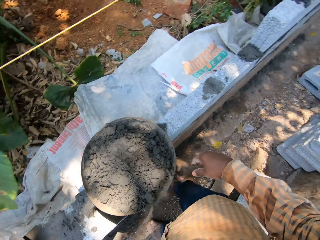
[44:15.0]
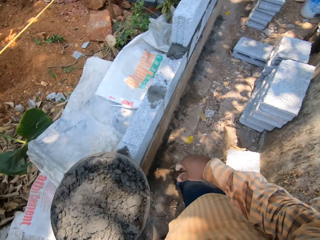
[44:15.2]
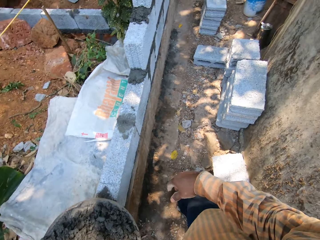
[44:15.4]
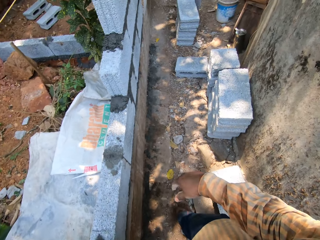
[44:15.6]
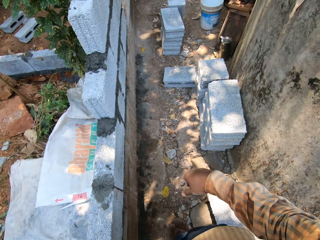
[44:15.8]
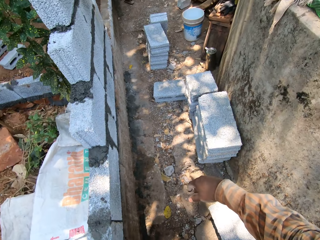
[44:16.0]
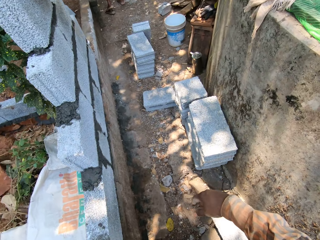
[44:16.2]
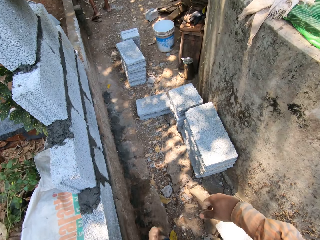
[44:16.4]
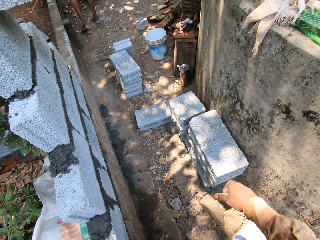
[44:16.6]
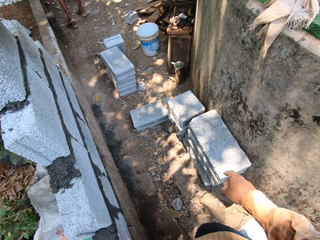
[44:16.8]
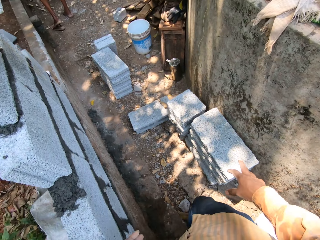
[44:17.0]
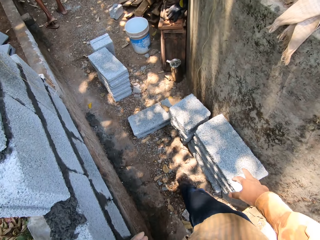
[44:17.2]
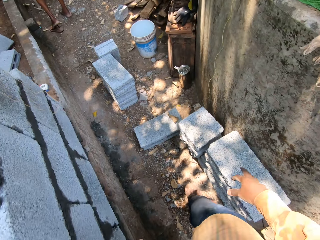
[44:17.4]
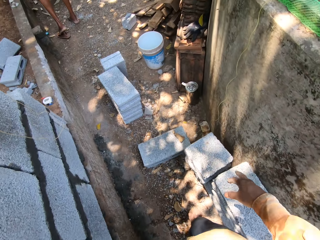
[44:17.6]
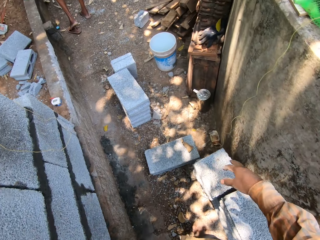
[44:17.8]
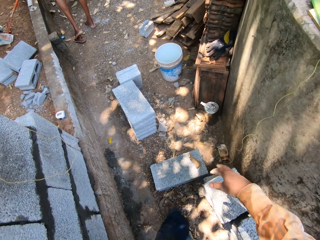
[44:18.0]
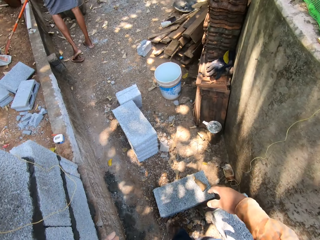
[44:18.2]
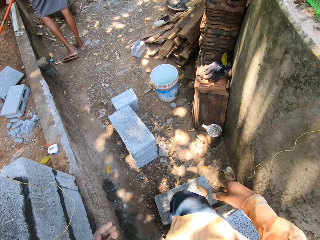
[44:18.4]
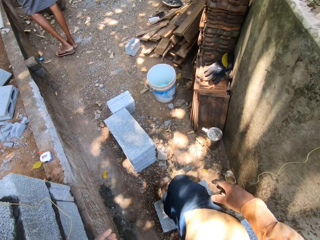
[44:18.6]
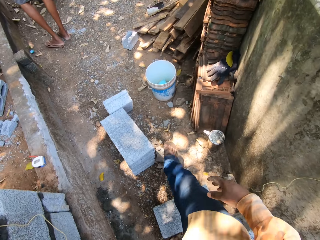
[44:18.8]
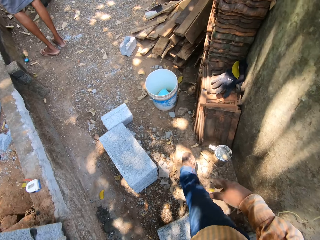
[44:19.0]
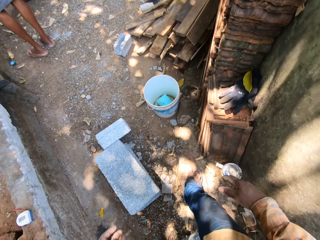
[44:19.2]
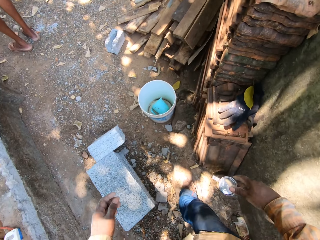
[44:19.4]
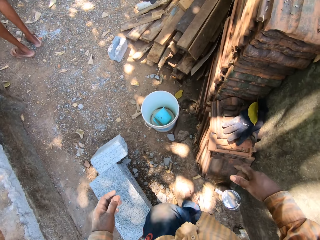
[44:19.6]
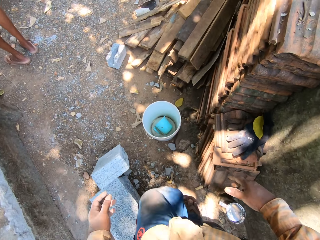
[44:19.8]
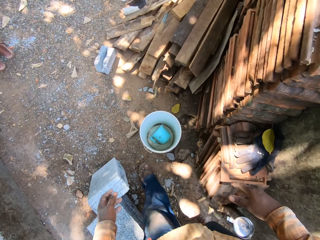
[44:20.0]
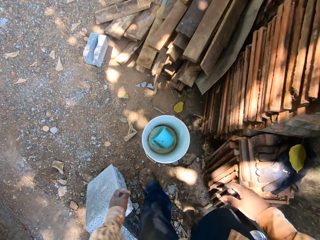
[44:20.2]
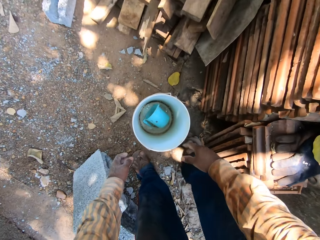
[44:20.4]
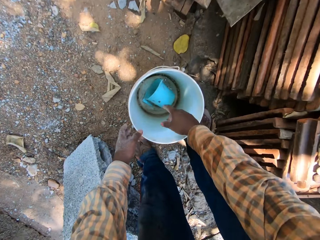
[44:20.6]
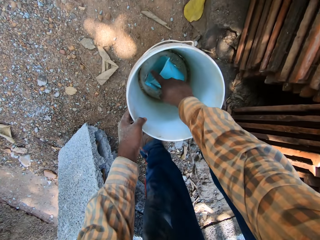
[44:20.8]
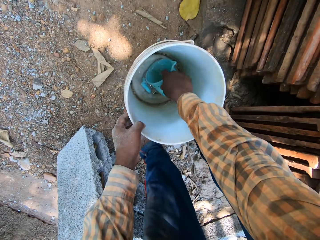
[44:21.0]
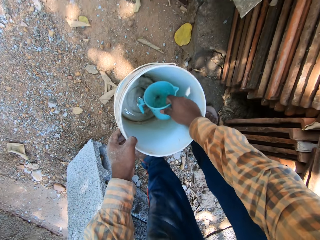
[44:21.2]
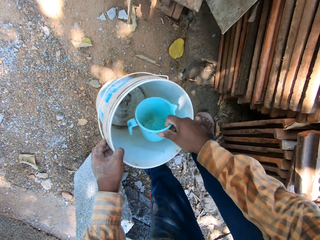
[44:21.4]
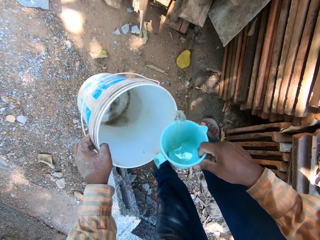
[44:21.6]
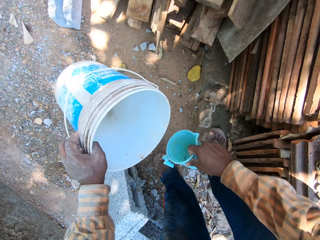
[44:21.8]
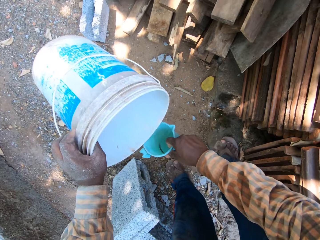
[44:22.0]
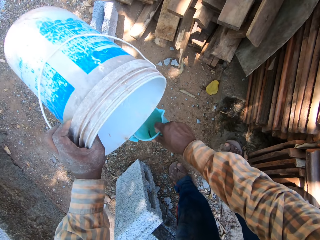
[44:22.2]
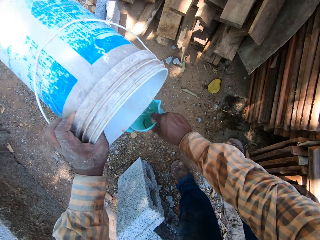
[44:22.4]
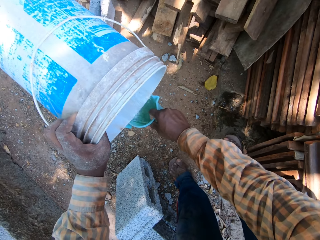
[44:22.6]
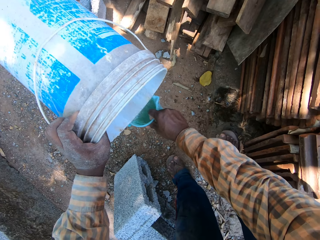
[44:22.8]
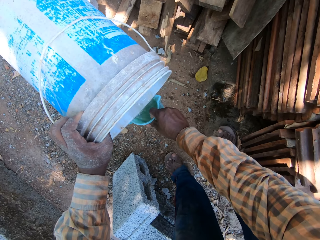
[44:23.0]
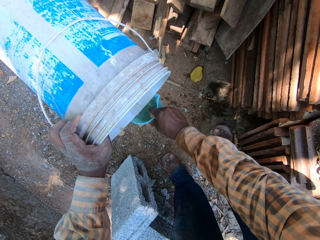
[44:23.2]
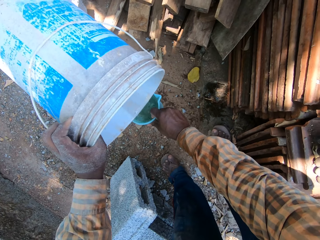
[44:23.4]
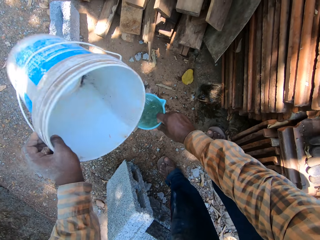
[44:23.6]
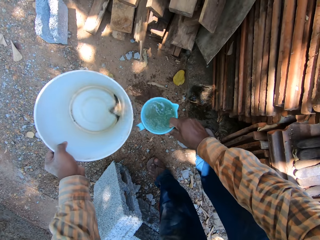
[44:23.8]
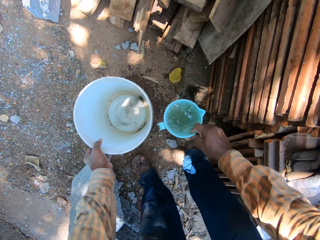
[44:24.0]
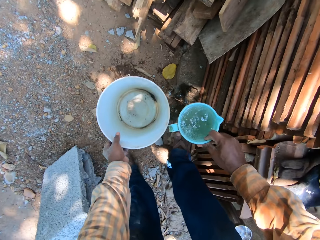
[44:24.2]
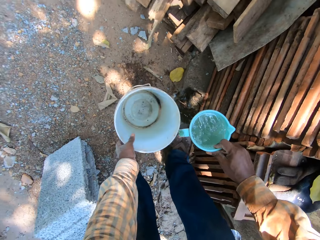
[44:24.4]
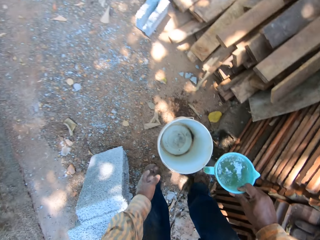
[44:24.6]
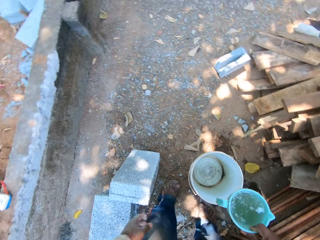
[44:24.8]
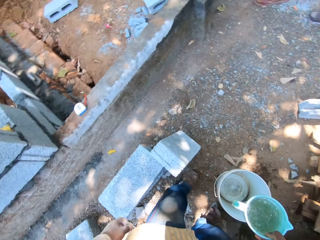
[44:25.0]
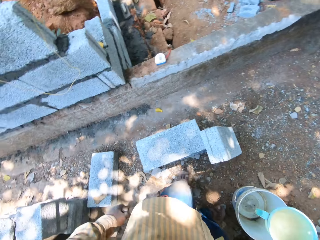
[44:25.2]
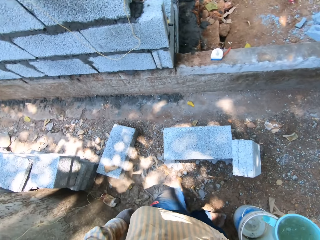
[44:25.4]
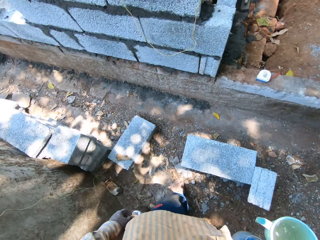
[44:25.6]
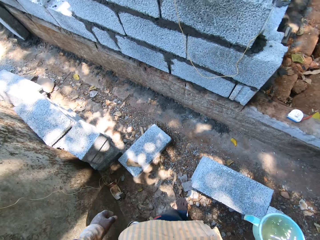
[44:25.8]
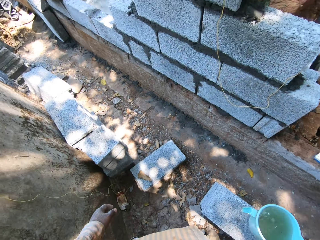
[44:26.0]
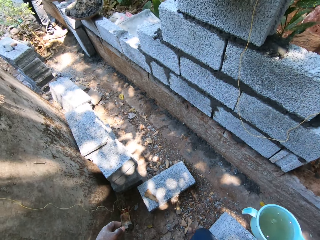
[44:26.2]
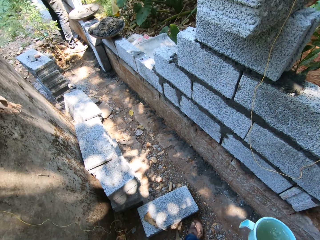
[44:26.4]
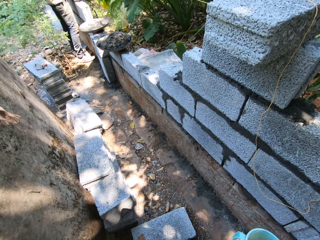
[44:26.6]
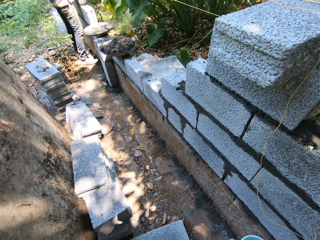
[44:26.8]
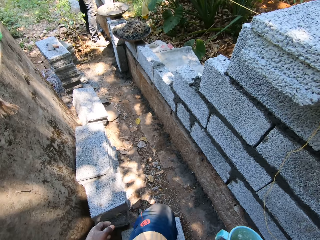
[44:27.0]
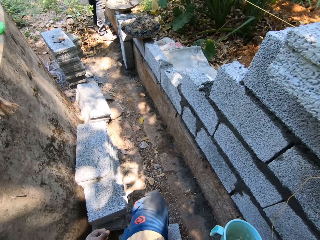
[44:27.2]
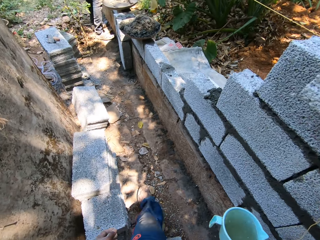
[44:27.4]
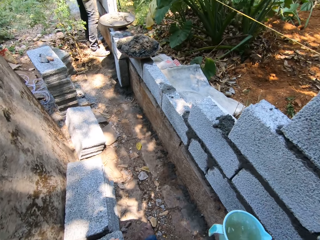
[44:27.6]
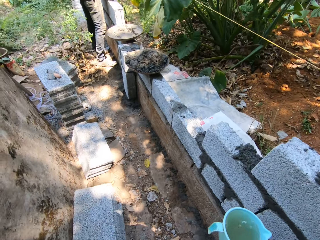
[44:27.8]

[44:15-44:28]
The camera wearer walks on the ground. He reaches into a bucket on the ground with his right hand. He takes the bucket from the ground with his left hand. He takes a cup out of the bucket with his right hand. He pours water from the bucket in his left hand into the cup in his right hand. He puts the bucket on the ground with his left hand. He walks on the ground.

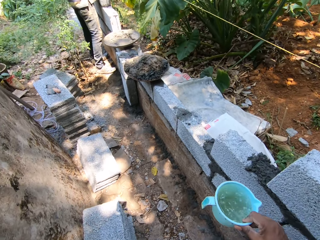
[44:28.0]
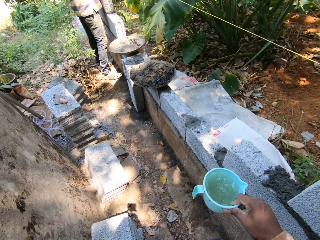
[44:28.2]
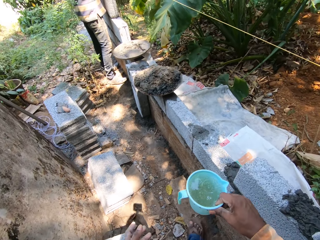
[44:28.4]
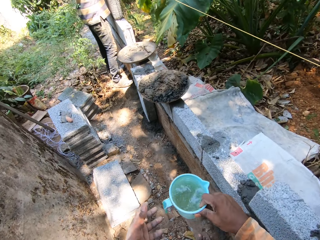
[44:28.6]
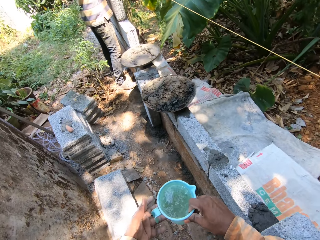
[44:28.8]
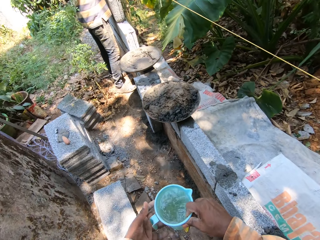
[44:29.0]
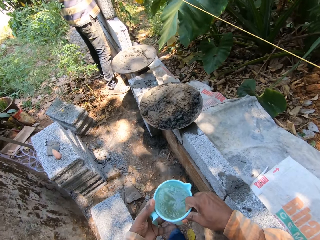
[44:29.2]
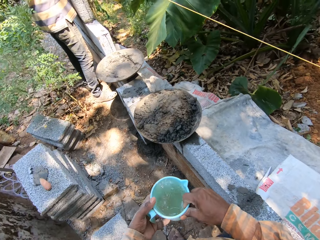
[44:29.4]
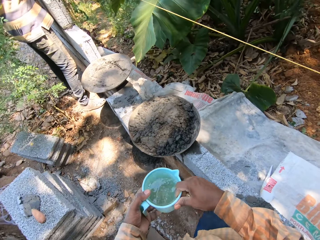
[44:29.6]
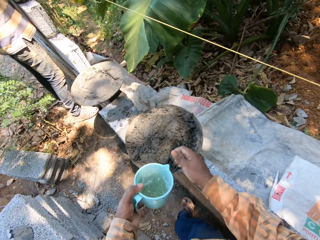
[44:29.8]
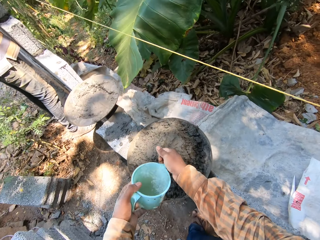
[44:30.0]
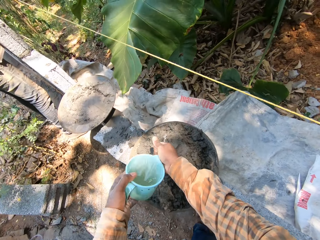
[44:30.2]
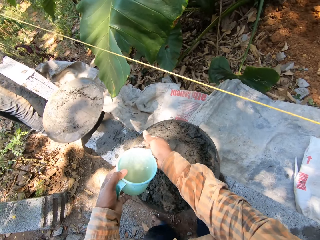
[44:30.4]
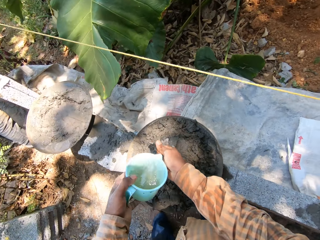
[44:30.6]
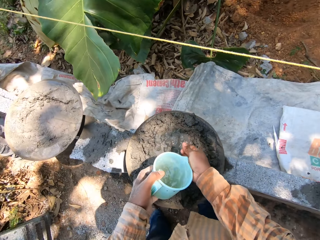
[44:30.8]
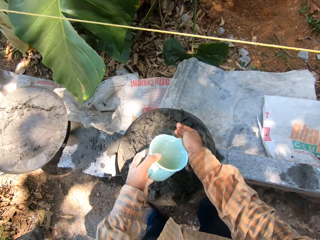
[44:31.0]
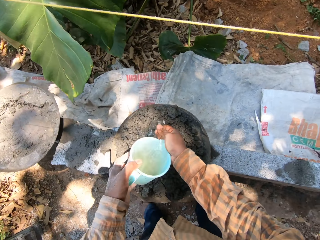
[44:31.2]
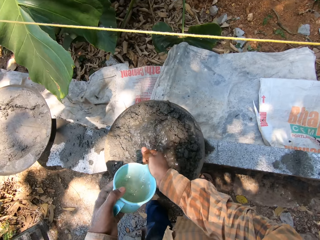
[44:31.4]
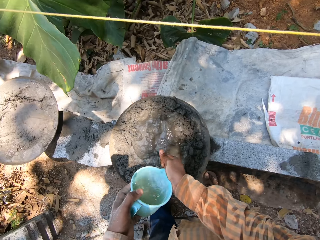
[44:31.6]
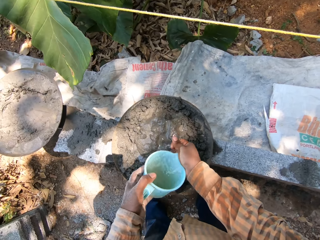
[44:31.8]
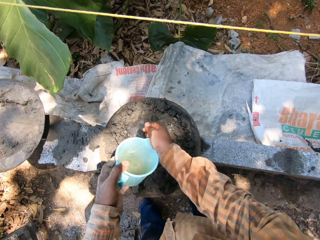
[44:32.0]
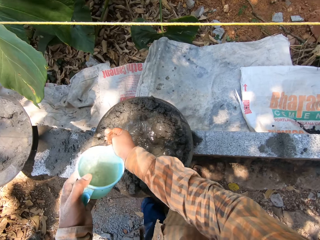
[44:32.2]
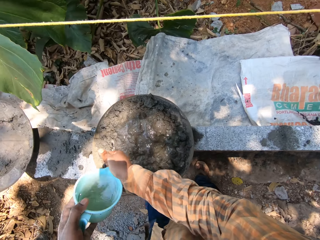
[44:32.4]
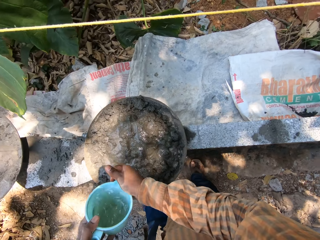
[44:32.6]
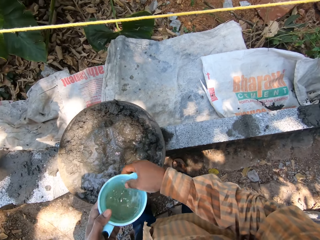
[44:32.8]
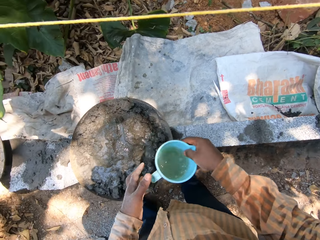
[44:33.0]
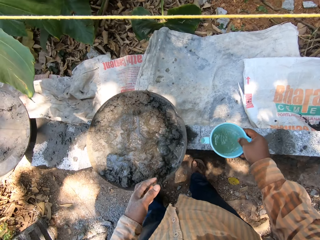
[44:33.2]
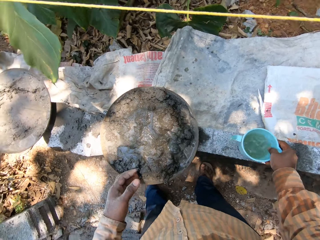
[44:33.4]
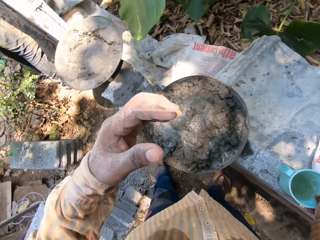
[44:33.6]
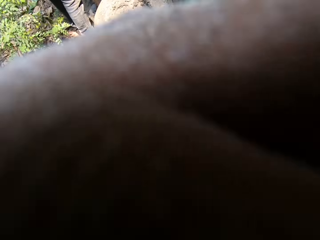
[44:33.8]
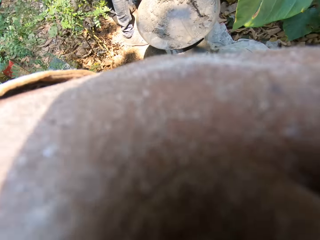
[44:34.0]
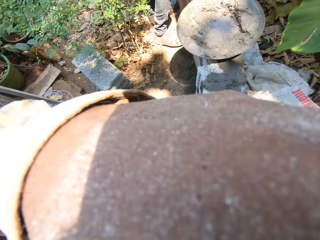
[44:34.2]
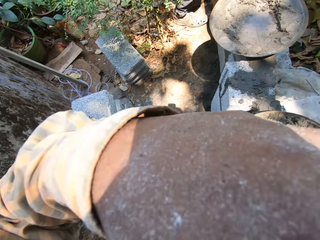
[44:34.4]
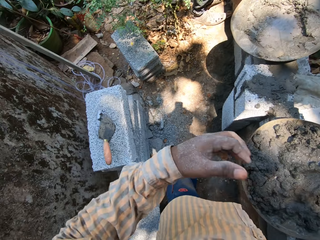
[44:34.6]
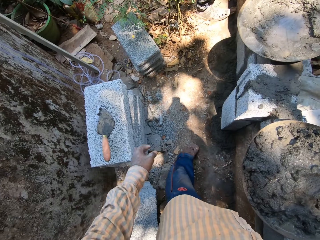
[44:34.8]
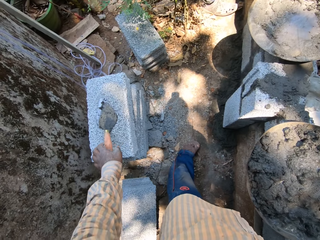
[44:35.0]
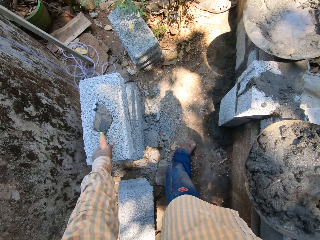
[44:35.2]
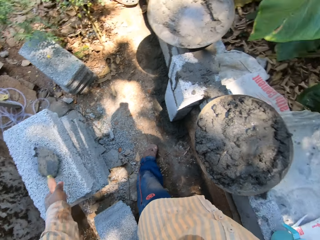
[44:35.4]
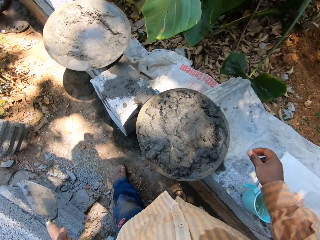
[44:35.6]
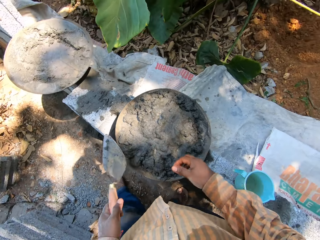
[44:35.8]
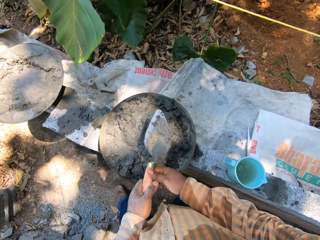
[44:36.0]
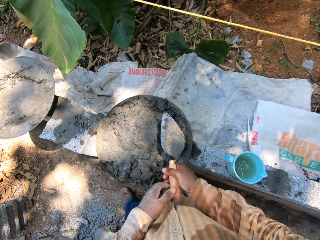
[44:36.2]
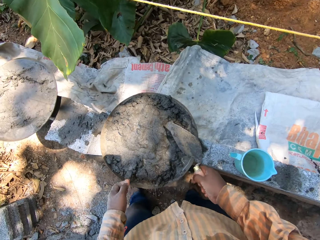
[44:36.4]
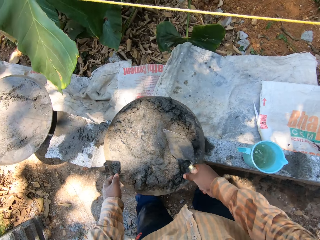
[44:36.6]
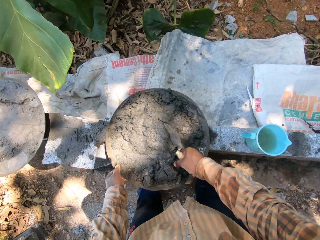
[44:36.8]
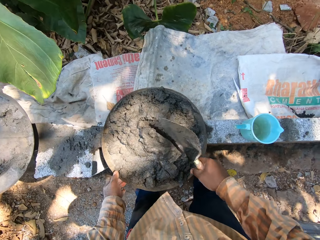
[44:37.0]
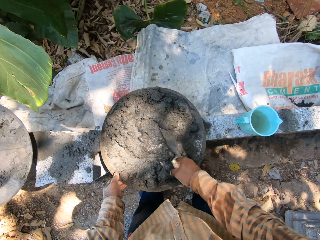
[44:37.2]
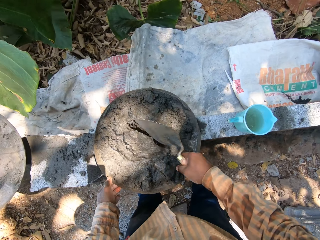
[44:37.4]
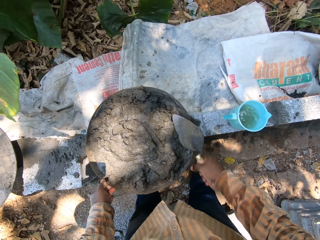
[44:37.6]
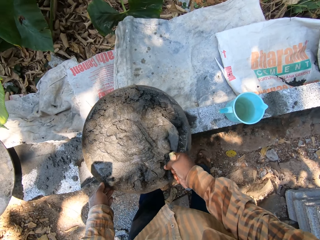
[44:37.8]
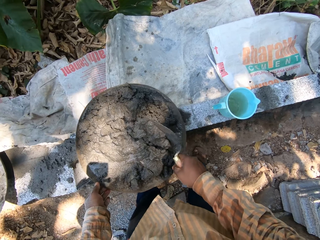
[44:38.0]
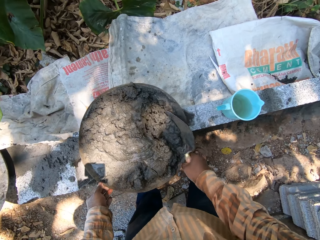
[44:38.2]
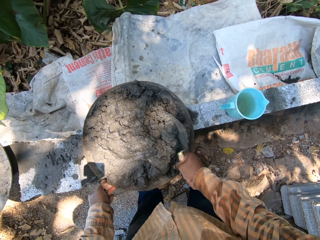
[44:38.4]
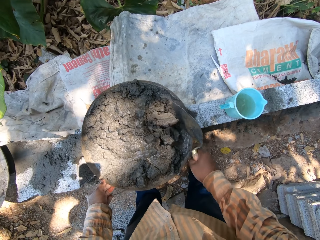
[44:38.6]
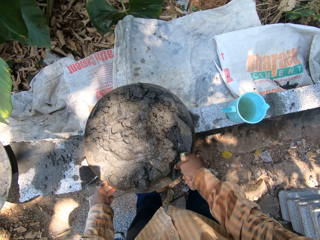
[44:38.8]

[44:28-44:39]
The camera wearer passes the cup from his right hand to his left hand. He pours water from the cup in his left hand onto his right hand over the headpan on the wall. He takes the cup from his left hand with his right hand. He puts the cup on the wall with his right hand. He touches a camera on his head with the back of his left hand. He adjusts the camera with his left hand. He takes the bricklayer's trowel from the stack of blocks on the ground with his left hand. He passes the bricklayer's trowel from his left hand to his right hand. He mixes the mortar in the headpan with the bricklayer's trowel in his right hand. He holds the headpan on the wall with his left hand.
